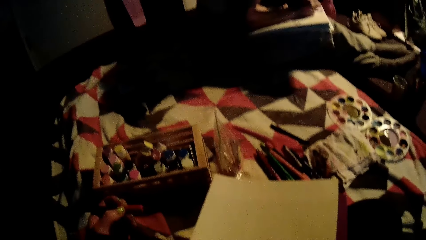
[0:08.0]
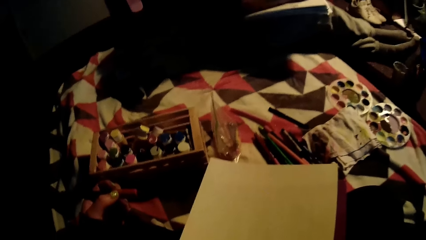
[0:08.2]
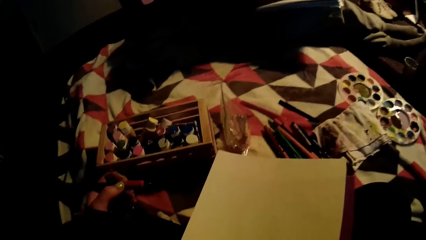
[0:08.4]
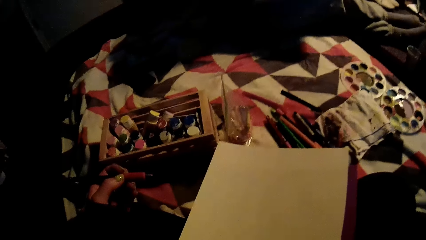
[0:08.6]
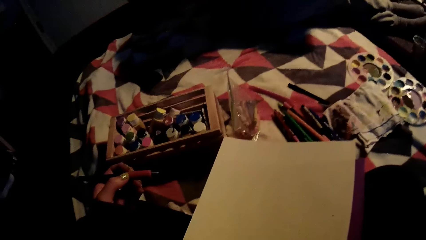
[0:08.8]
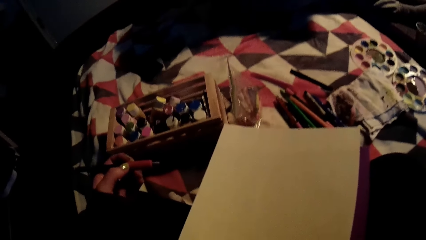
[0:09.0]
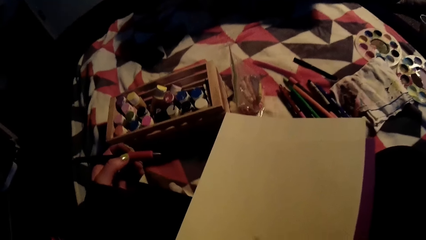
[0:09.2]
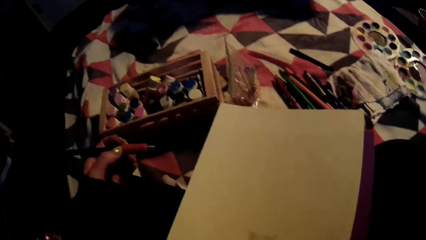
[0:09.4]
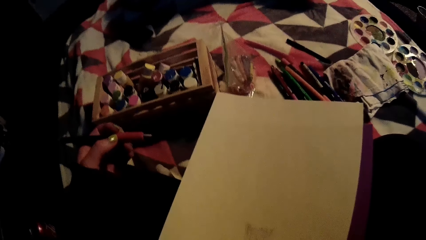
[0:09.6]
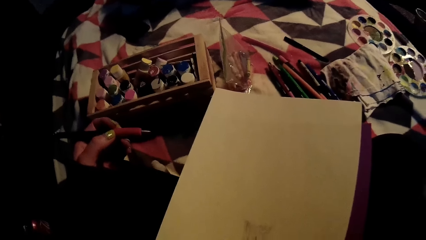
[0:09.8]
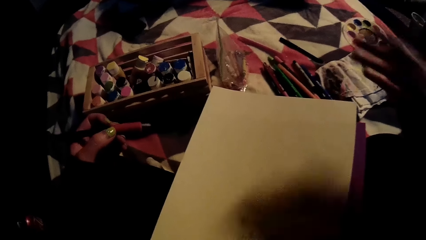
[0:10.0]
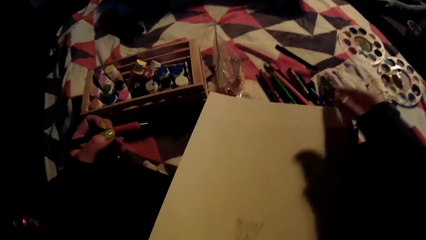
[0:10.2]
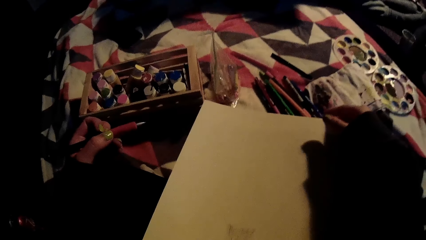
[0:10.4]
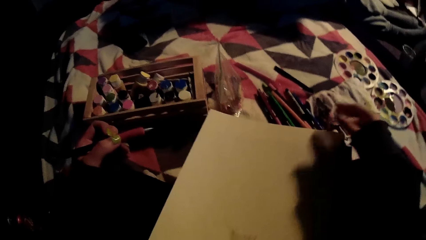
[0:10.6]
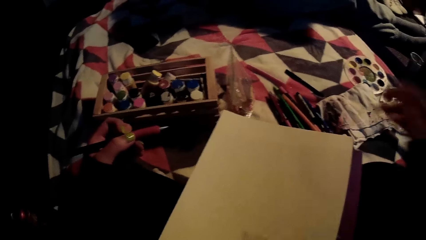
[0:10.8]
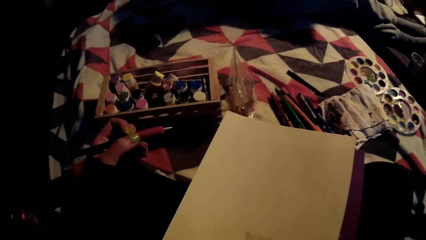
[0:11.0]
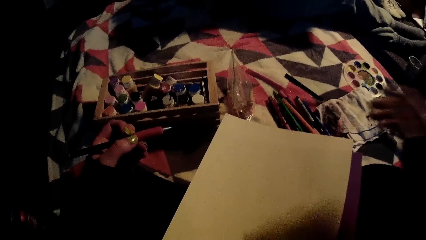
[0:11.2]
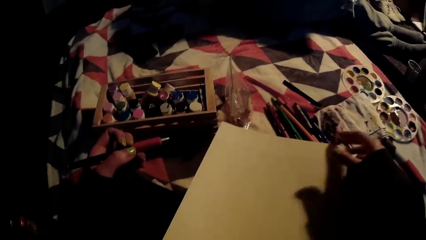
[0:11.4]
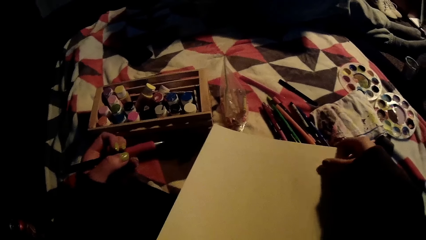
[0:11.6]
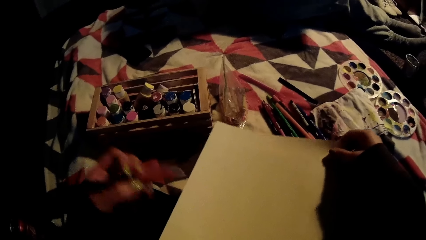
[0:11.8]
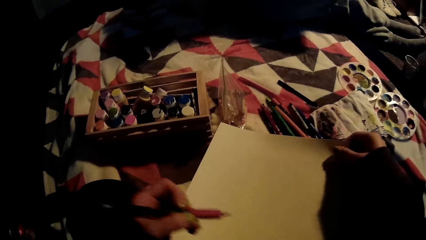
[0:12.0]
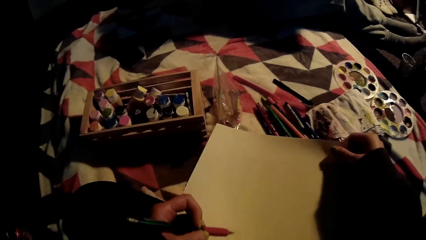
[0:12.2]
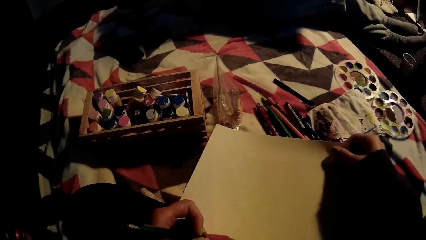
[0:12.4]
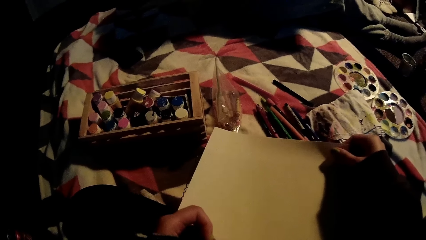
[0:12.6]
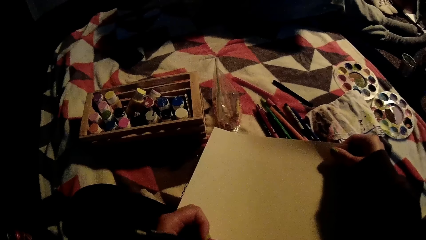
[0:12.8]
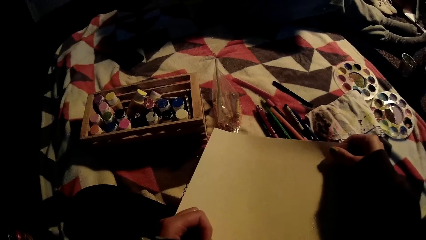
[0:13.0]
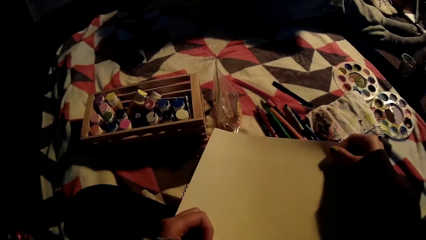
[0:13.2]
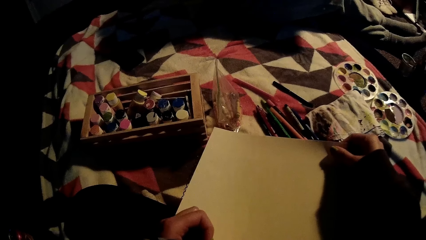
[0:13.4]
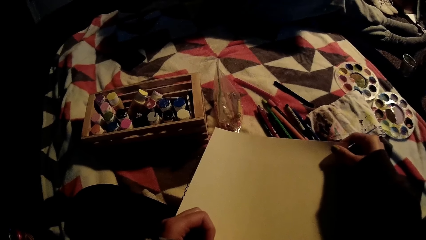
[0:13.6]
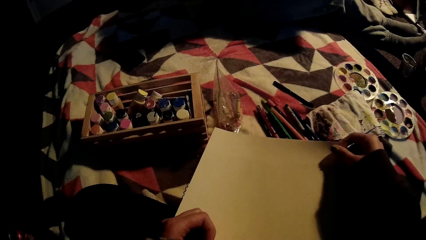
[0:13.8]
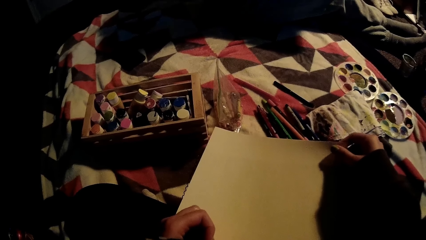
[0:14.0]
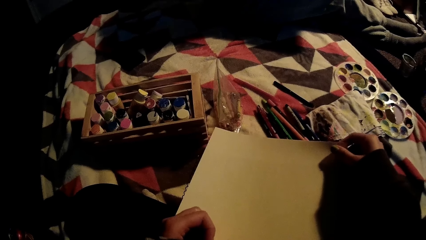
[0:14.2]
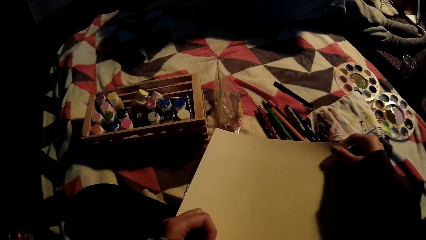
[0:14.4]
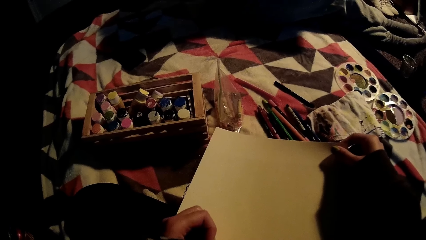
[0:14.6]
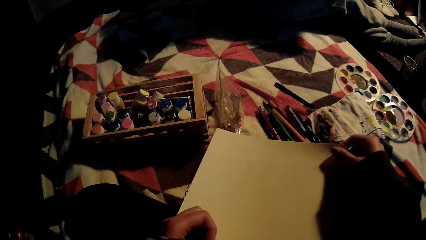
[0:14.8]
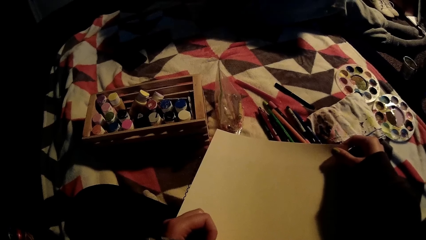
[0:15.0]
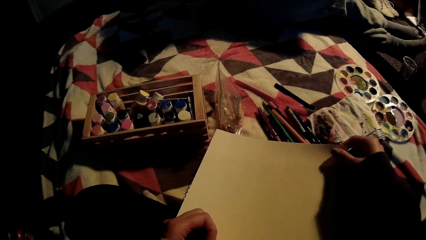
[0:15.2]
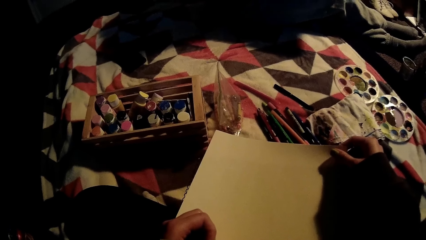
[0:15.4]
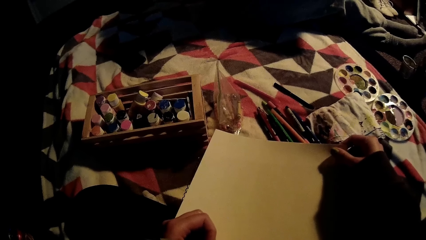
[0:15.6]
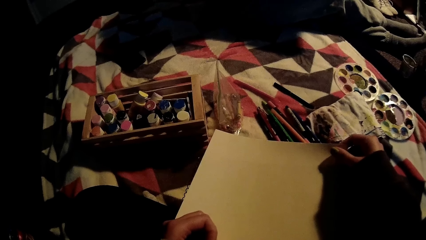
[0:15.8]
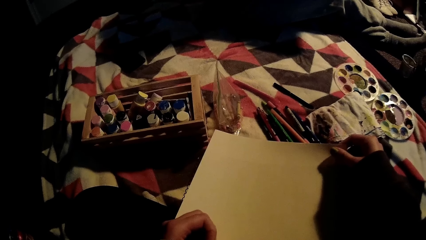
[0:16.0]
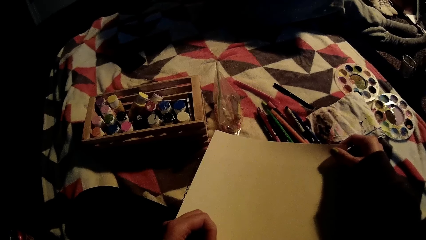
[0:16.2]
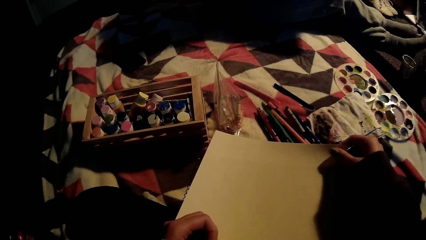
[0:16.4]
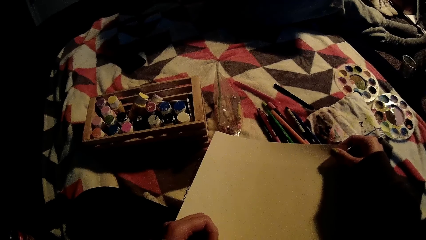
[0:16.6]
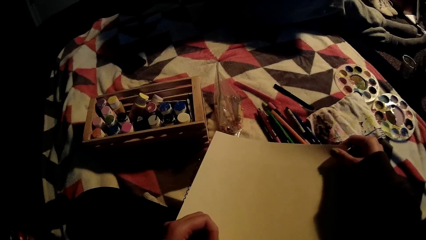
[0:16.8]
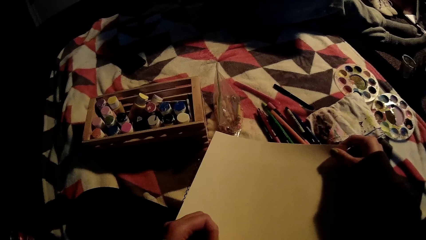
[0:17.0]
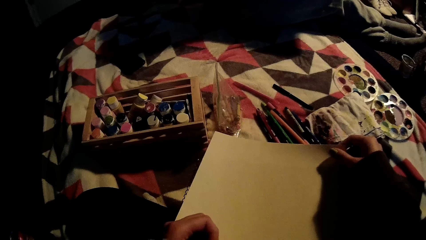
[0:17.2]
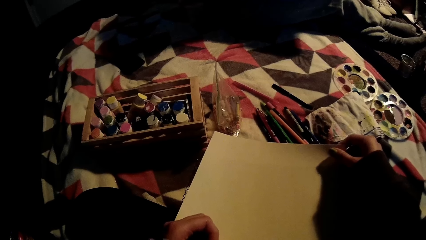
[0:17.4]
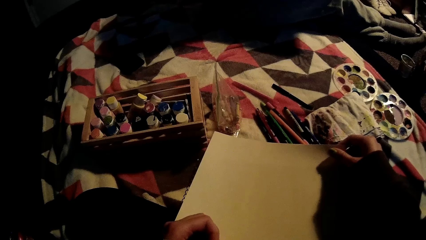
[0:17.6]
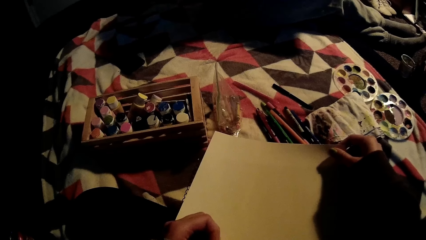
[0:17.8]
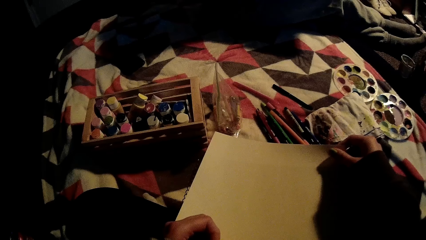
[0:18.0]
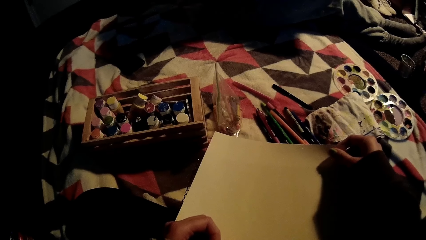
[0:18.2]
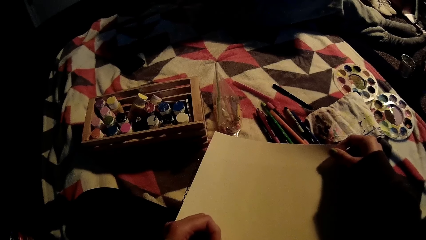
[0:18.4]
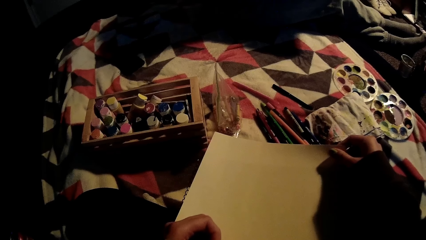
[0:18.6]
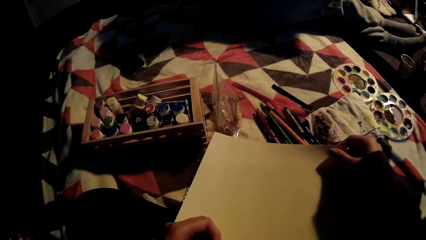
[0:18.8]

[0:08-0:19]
The camera wearer adjusts a camera on her head with her right hand. She holds the paper on her legs with her right hand. She touches the book. She holds the paper on her legs with her right hand again. She draws on the paper in her right hand with the pencil in her left hand.

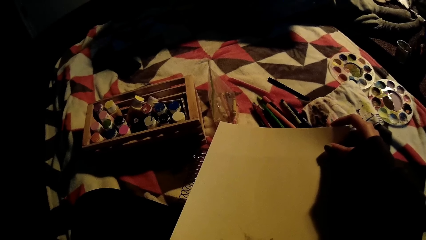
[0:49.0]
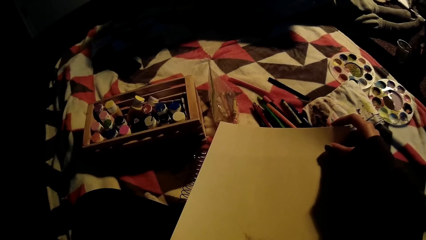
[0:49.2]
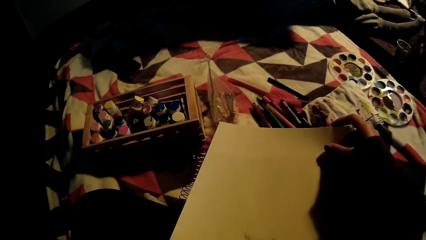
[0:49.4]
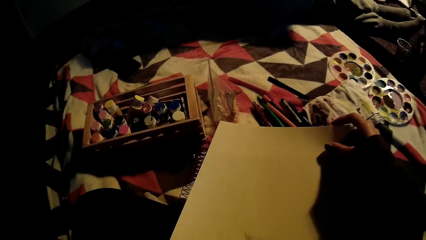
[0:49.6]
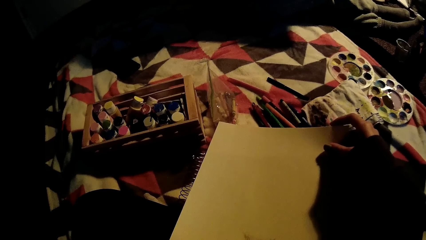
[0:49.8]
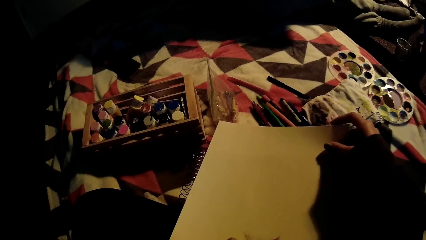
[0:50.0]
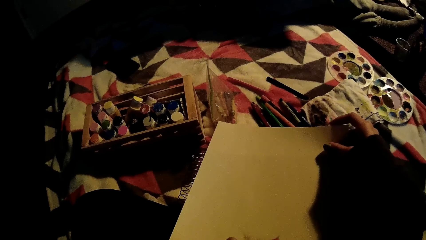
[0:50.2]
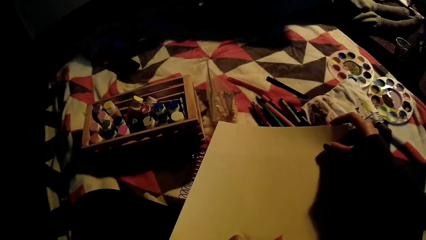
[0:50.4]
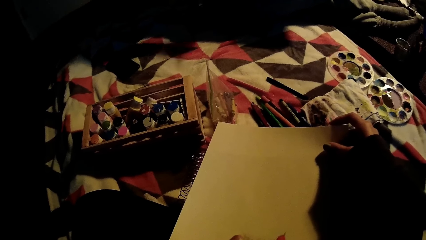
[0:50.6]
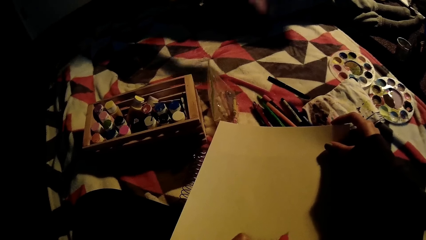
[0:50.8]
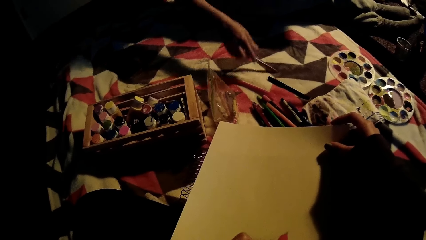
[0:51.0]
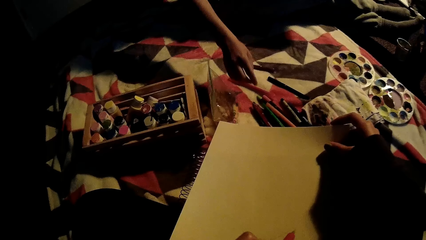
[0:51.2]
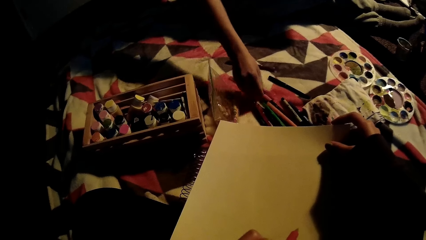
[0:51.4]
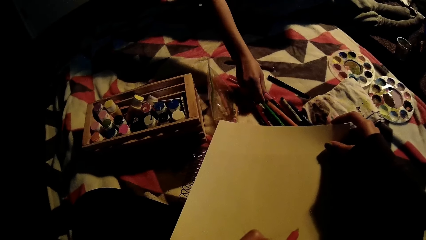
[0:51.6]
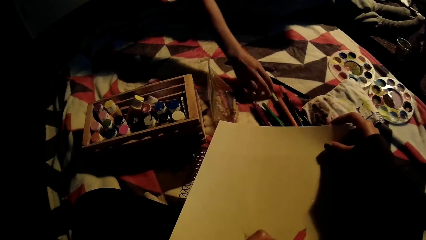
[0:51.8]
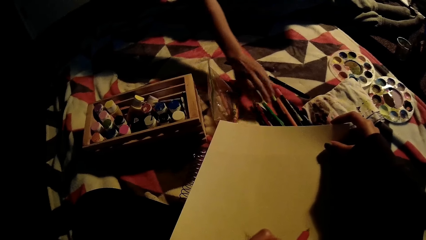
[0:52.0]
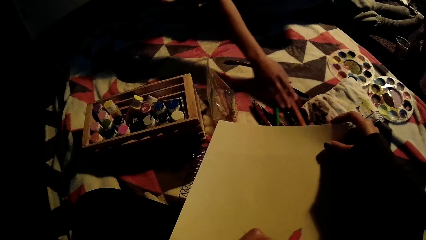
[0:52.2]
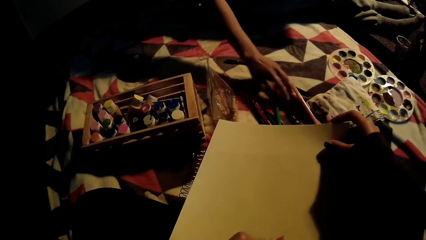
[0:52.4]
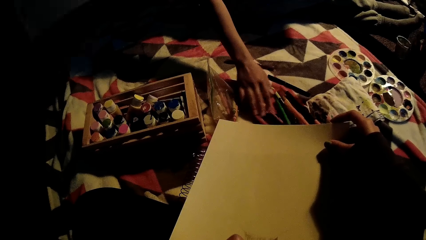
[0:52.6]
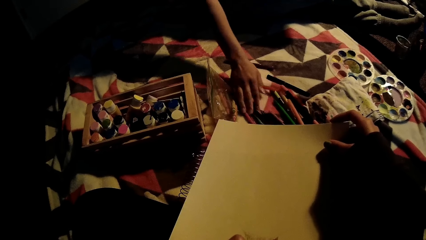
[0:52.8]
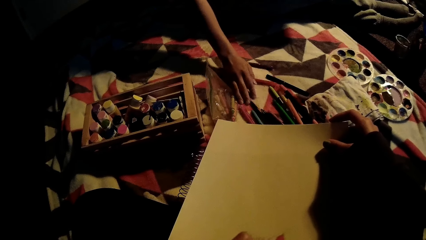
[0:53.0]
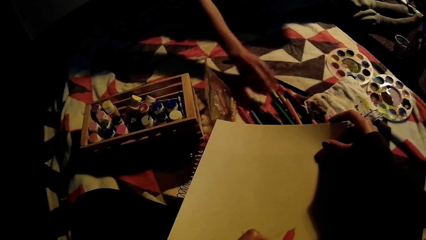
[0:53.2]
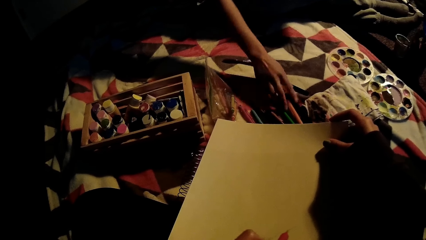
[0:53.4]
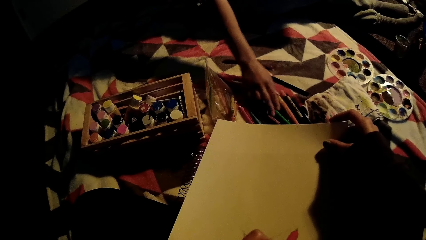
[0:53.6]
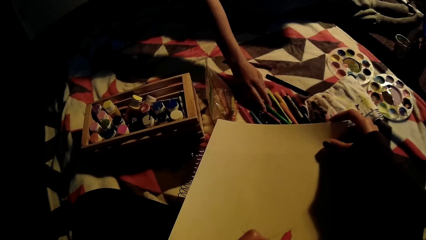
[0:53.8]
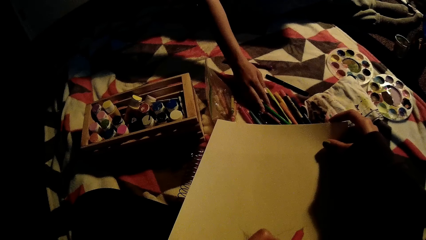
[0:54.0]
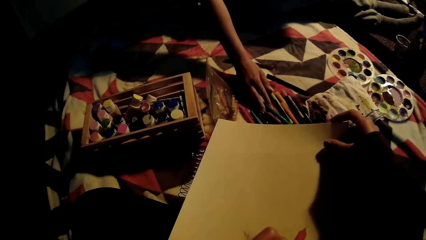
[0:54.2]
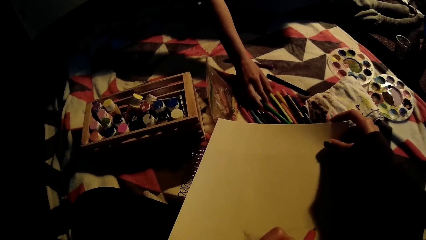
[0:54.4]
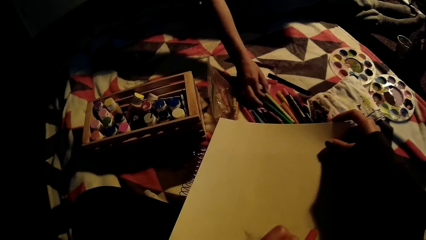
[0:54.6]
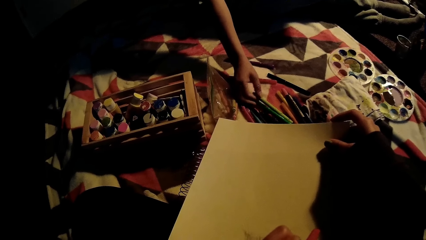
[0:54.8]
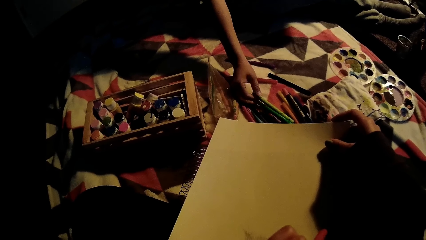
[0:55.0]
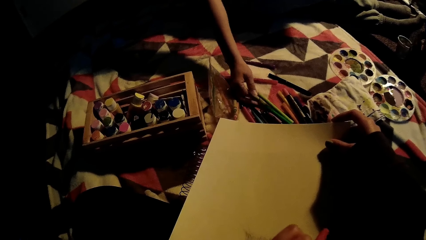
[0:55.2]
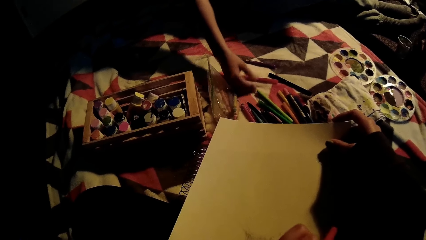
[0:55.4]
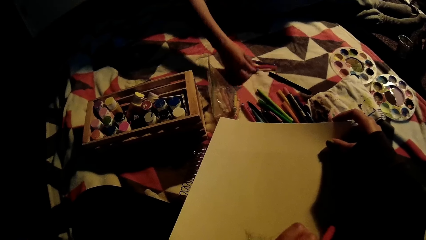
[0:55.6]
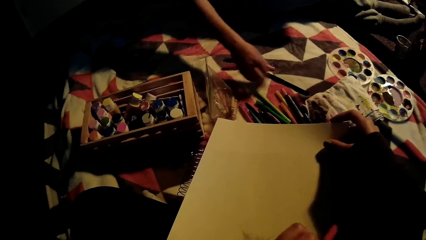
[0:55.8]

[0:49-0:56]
The woman drops the pencil in her right hand on the bed. She ruffles a collection of pencils on the bed with her right hand.
